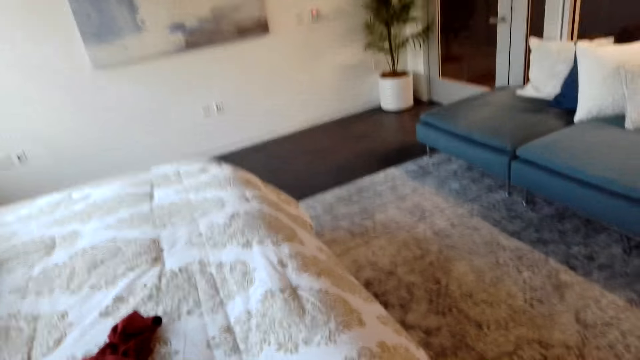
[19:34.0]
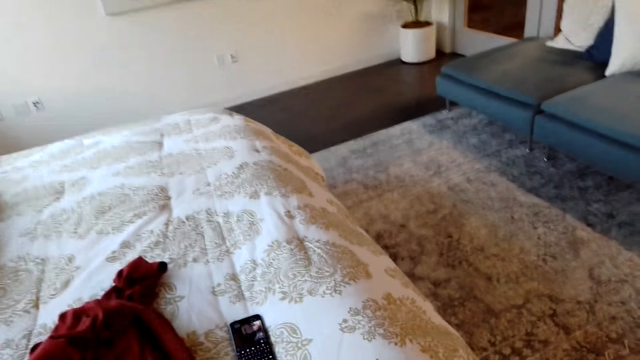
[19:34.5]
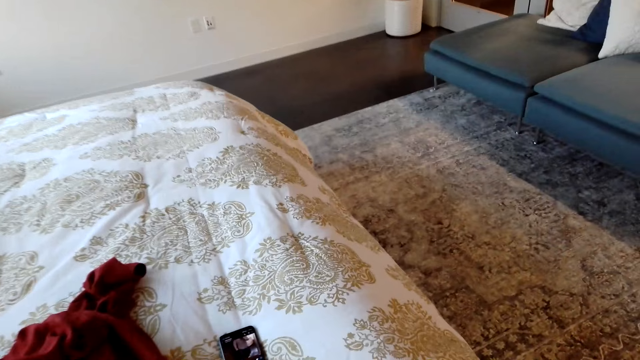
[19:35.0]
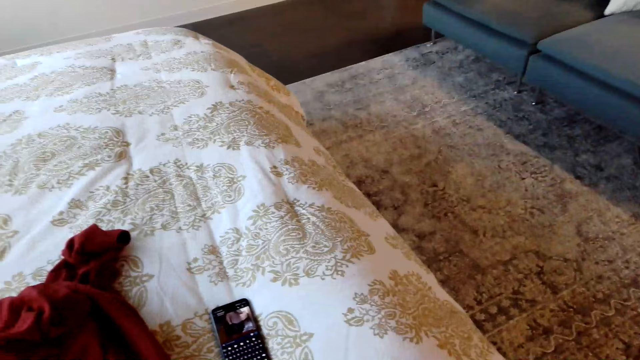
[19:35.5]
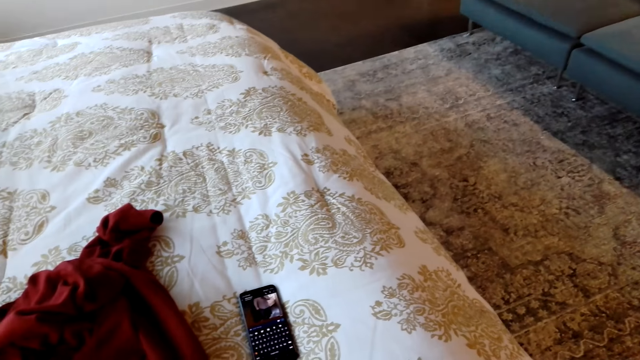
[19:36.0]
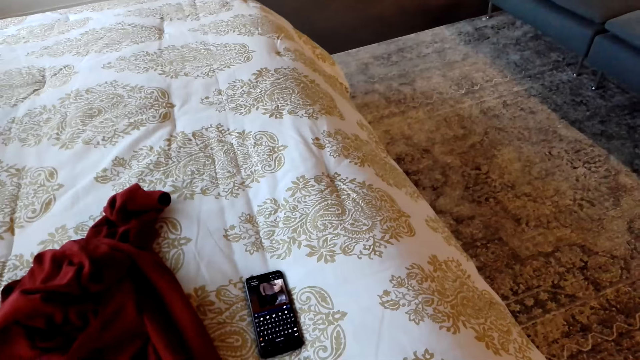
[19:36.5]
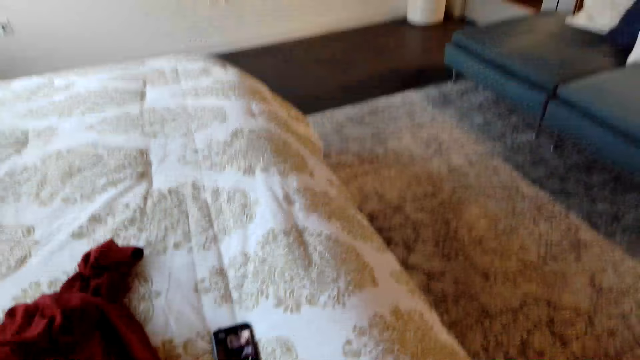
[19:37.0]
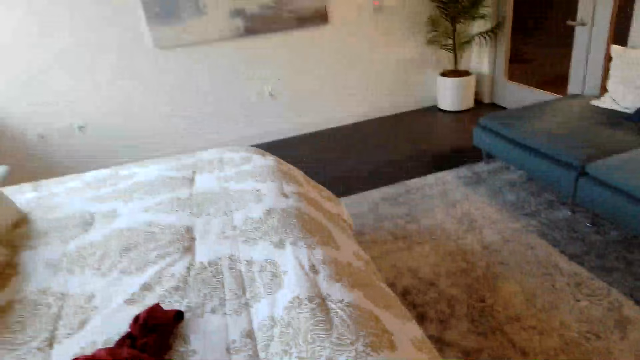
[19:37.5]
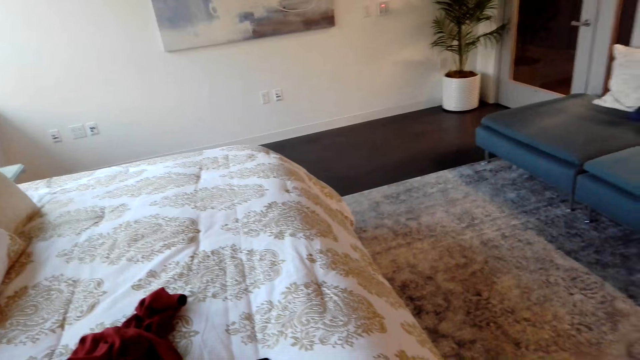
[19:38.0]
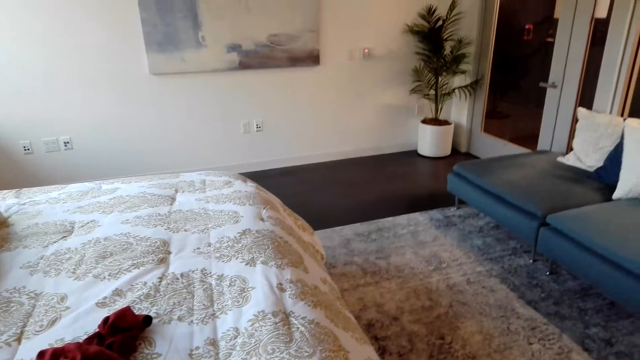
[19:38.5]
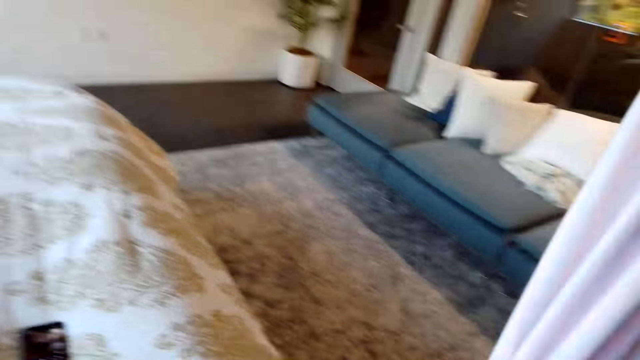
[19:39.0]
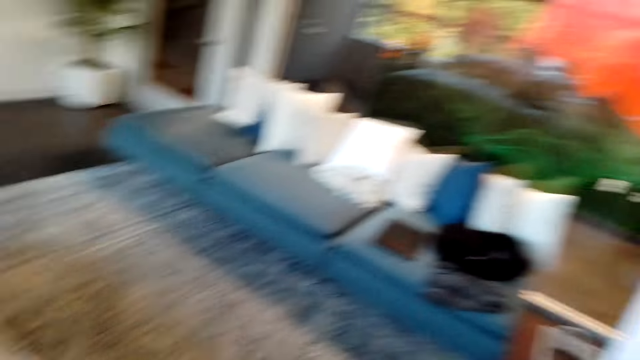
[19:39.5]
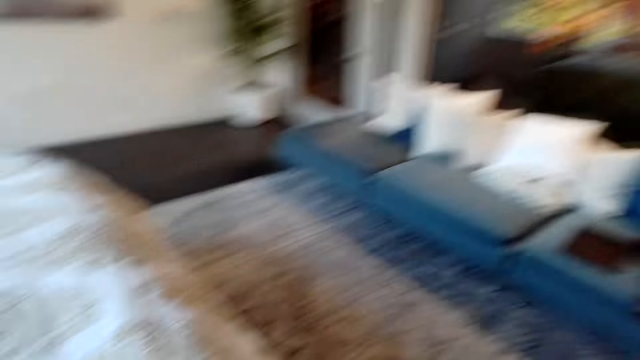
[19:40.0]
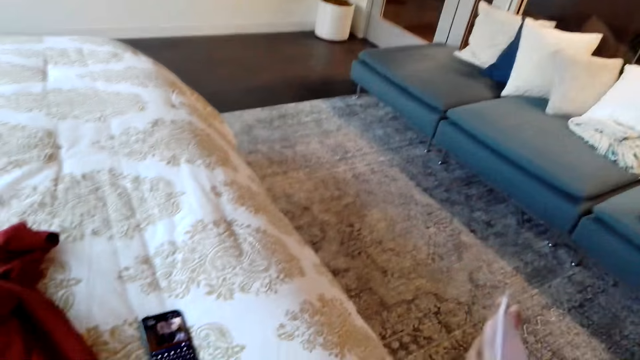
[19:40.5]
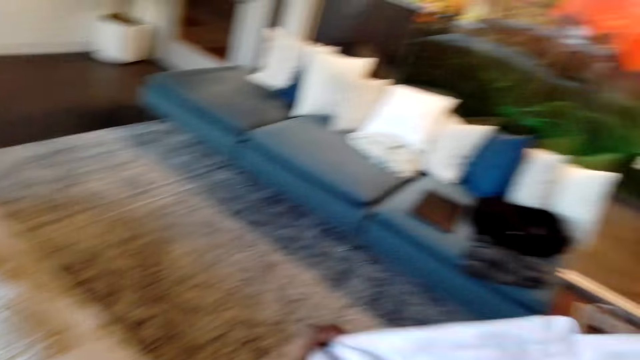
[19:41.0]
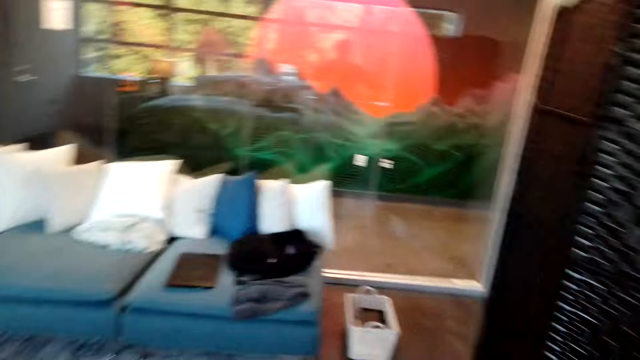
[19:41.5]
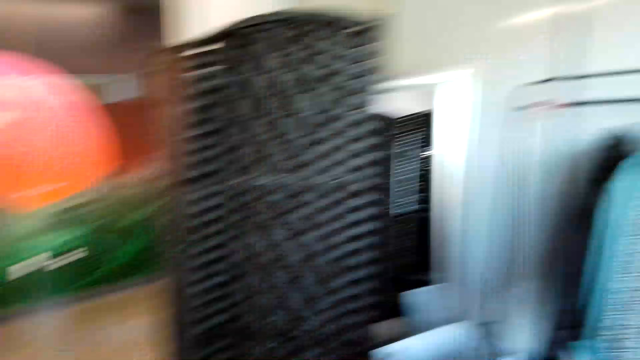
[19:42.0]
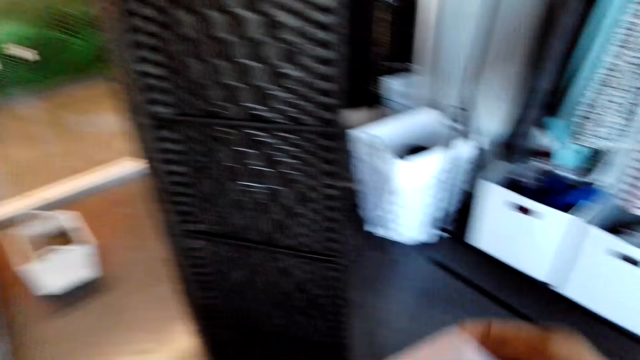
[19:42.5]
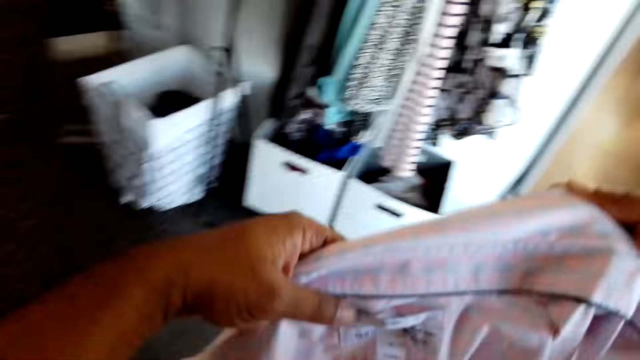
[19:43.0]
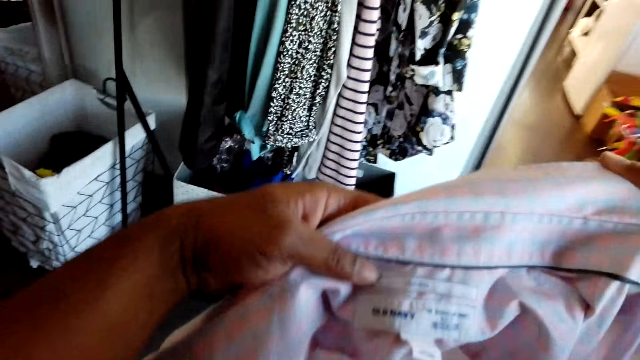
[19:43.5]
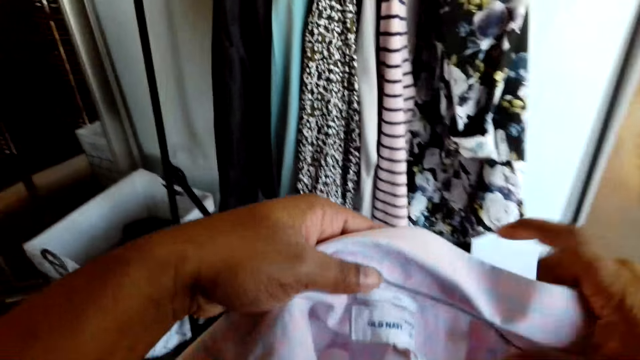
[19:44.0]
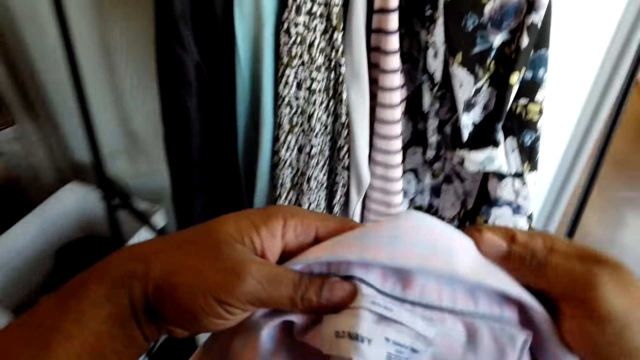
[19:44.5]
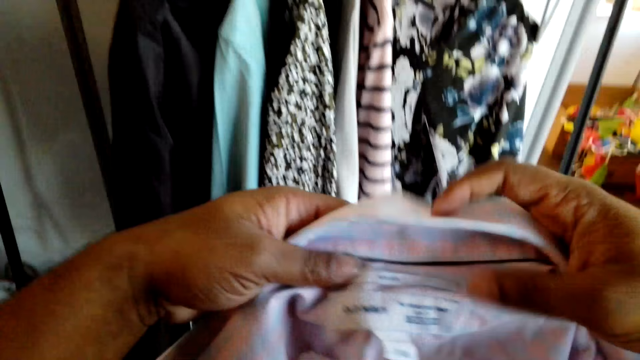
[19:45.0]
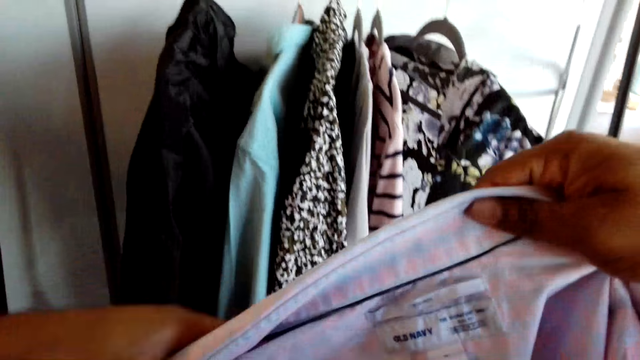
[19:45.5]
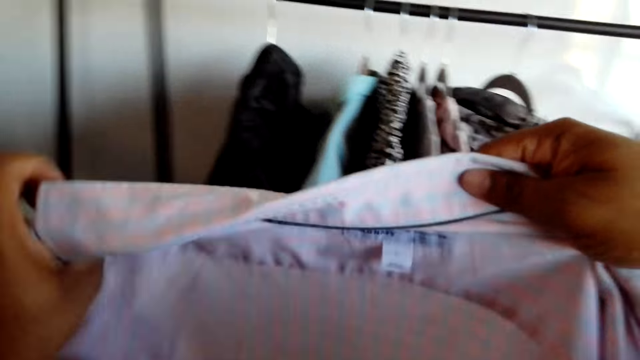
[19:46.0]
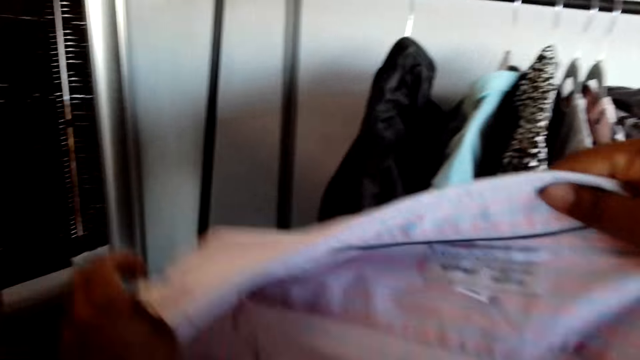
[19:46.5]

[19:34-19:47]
The camera wearer looks at the phone on the bed. They take off the shirt. They adjust the shirt.

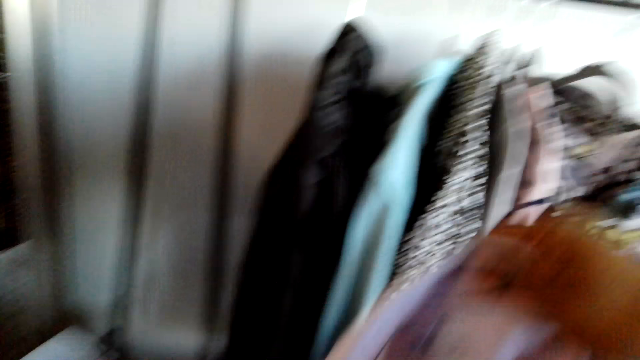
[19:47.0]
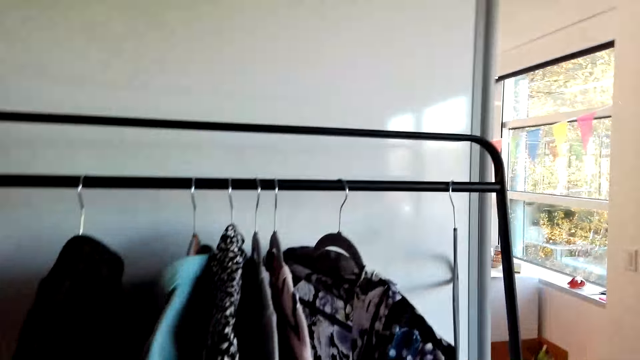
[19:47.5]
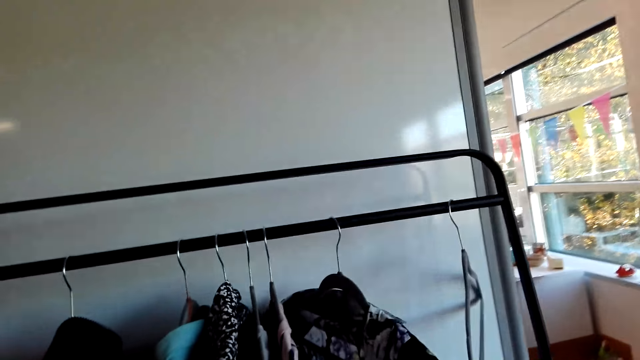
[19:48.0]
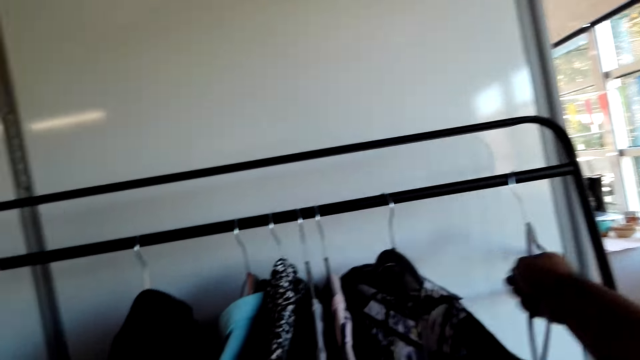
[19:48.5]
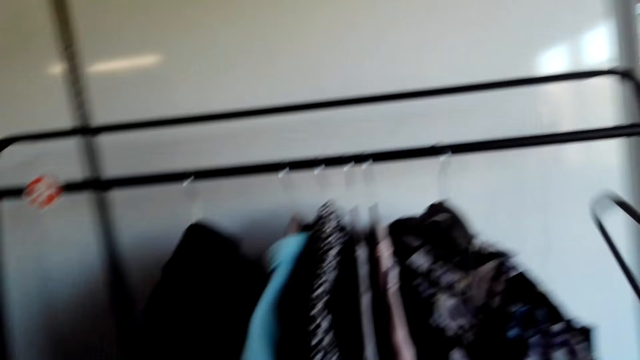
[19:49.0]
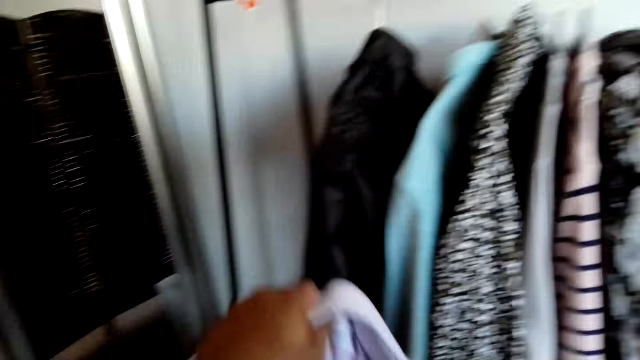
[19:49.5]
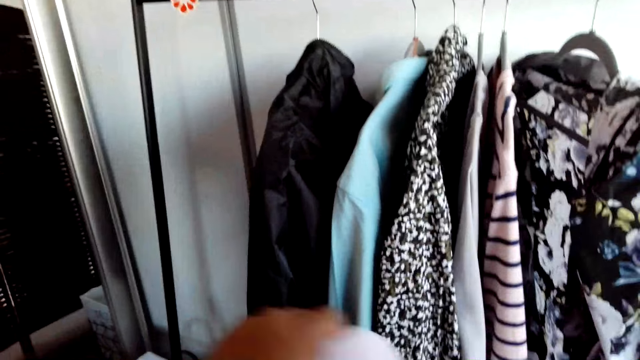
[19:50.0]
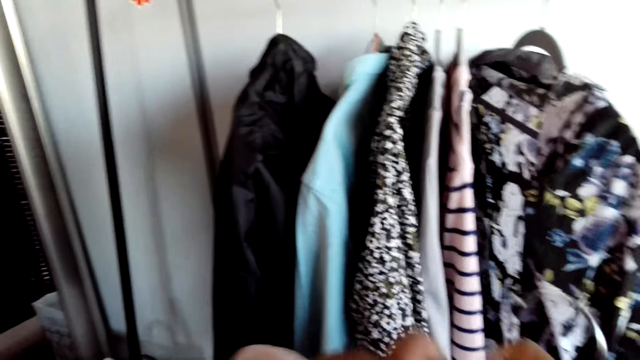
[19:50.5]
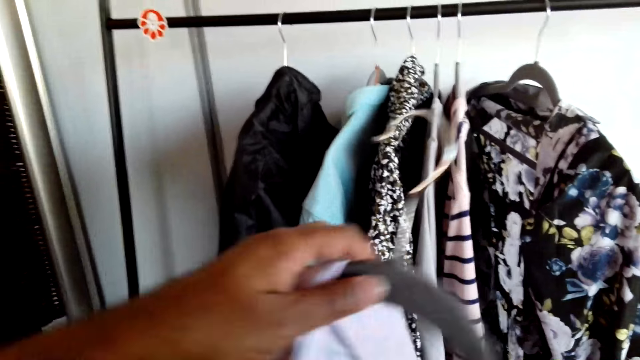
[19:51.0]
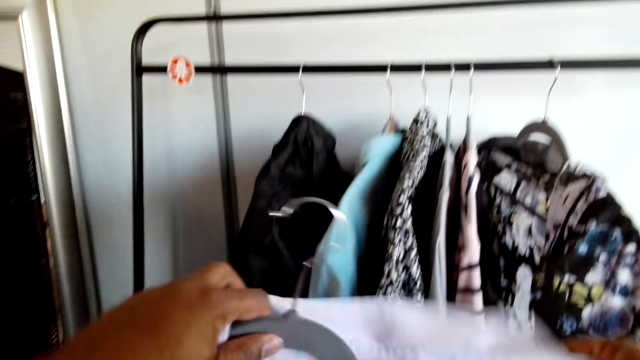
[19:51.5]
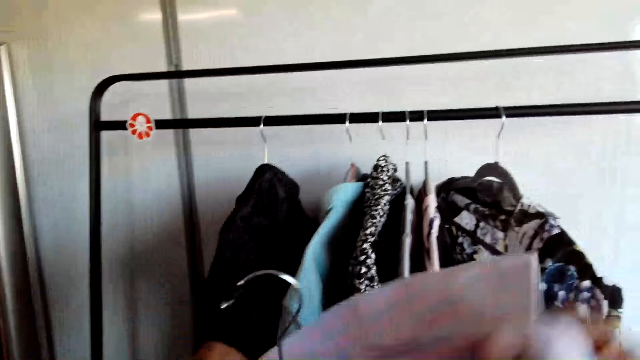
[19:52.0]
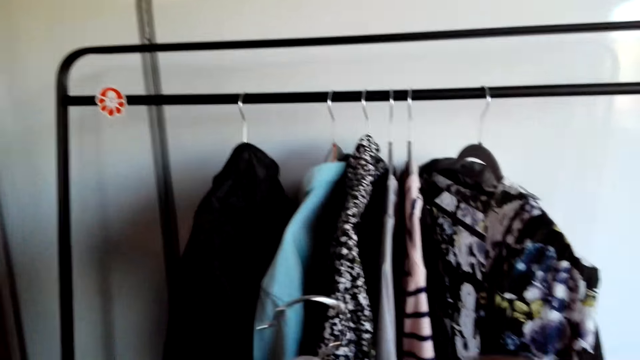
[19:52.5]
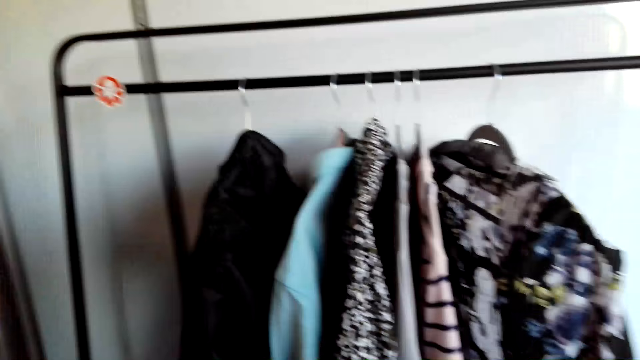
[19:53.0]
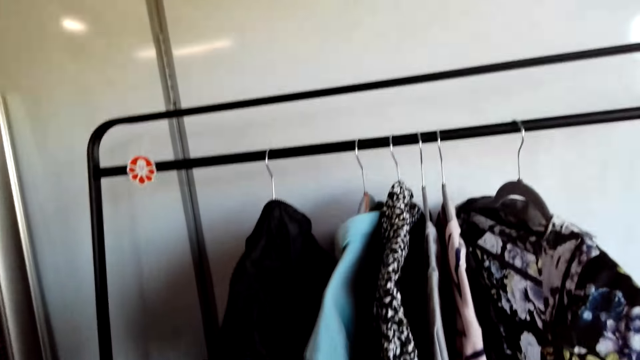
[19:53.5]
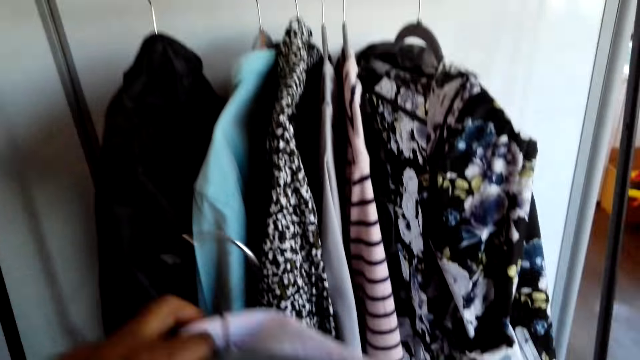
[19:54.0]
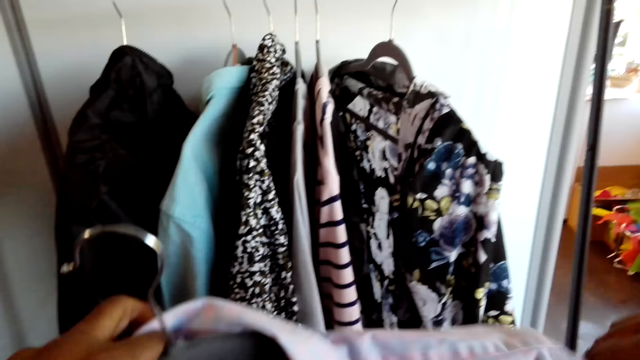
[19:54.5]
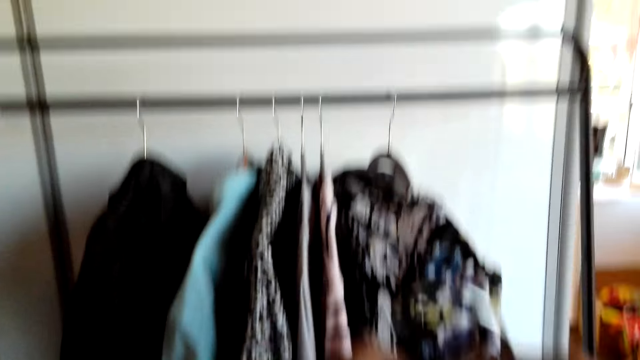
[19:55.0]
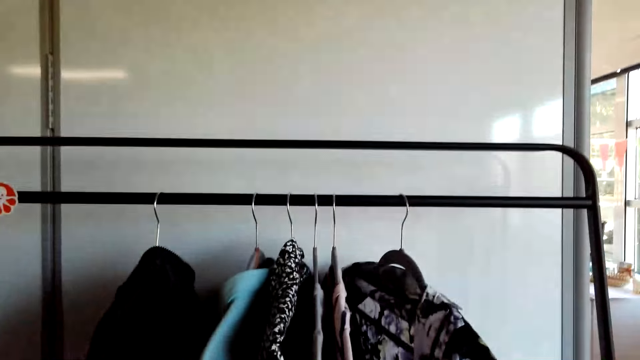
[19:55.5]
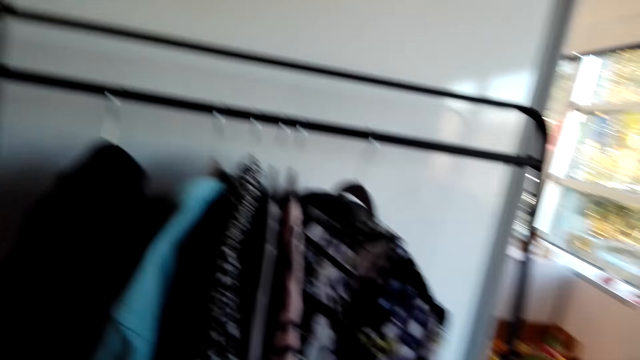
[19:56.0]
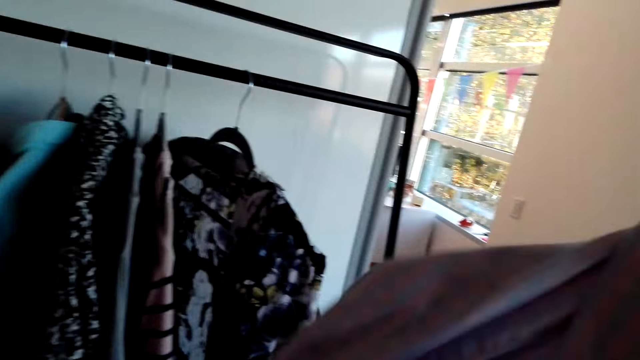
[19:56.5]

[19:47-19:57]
The camera wearer picks the hanger from the rail. They hang the shirt on the hanger.
